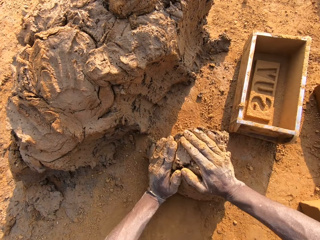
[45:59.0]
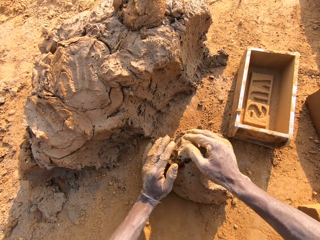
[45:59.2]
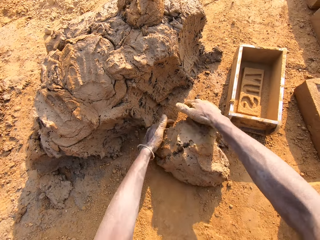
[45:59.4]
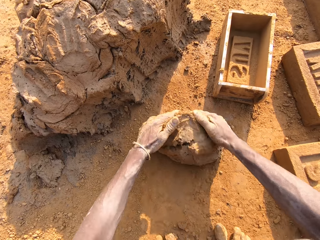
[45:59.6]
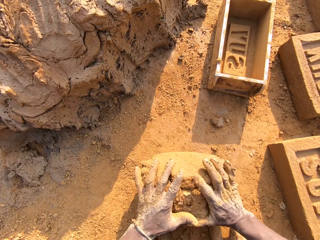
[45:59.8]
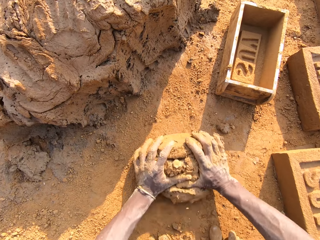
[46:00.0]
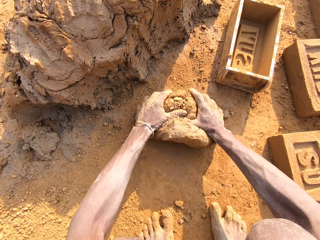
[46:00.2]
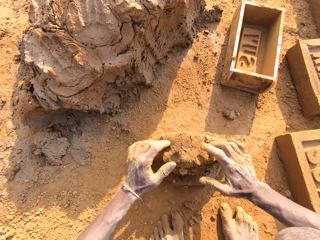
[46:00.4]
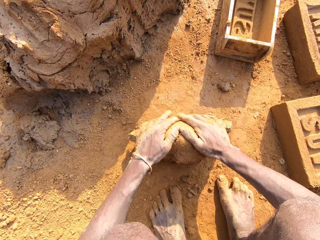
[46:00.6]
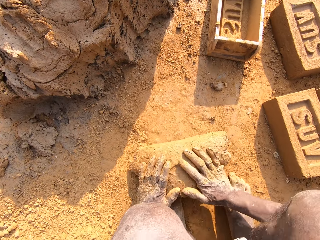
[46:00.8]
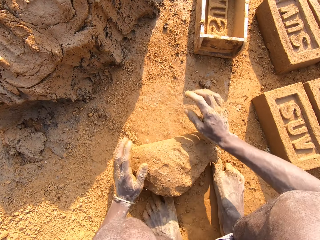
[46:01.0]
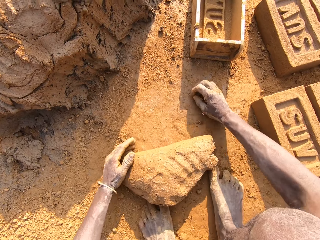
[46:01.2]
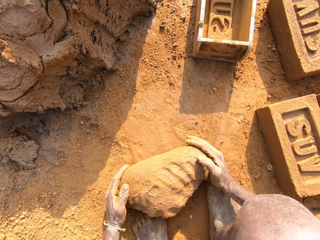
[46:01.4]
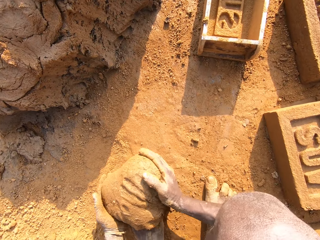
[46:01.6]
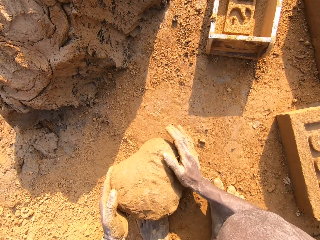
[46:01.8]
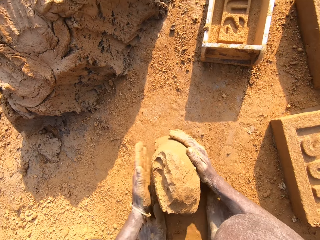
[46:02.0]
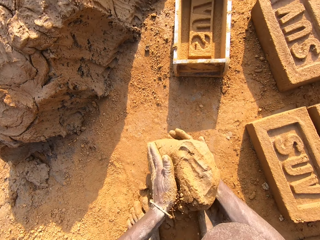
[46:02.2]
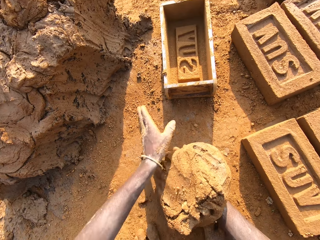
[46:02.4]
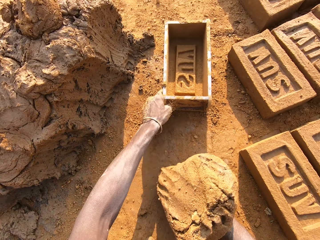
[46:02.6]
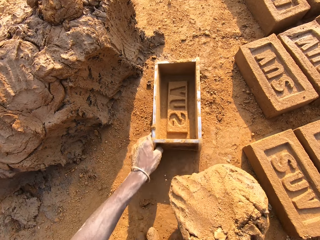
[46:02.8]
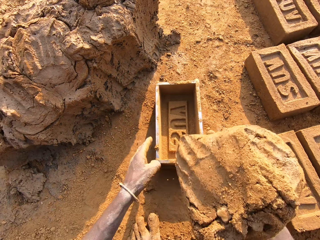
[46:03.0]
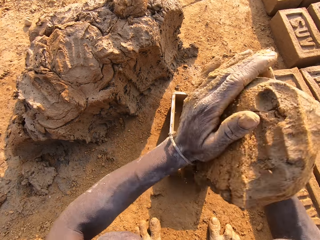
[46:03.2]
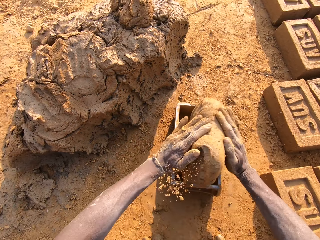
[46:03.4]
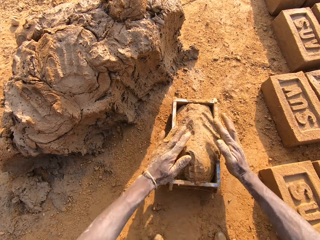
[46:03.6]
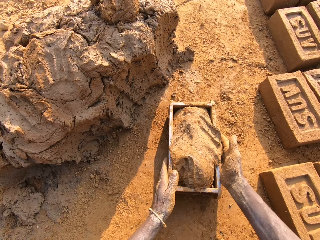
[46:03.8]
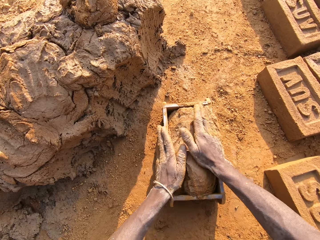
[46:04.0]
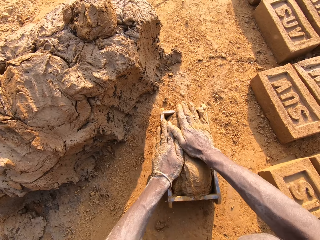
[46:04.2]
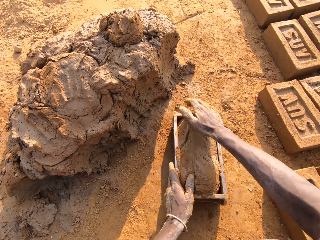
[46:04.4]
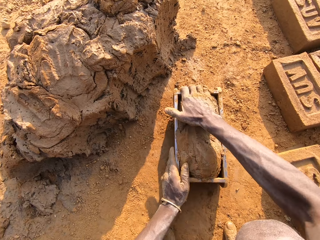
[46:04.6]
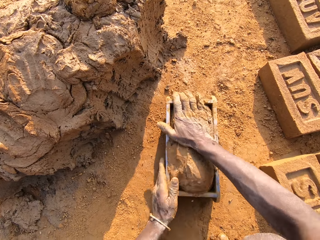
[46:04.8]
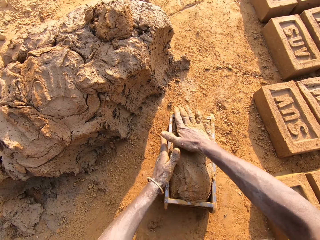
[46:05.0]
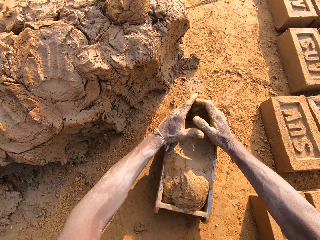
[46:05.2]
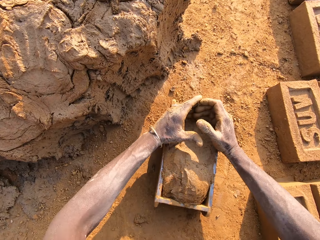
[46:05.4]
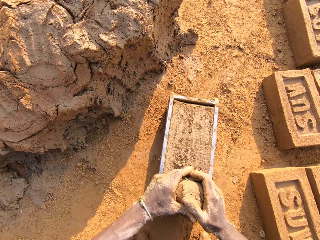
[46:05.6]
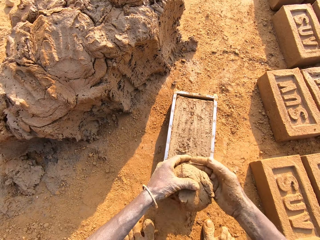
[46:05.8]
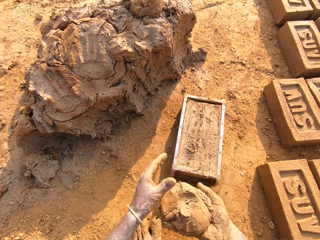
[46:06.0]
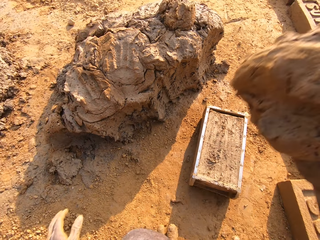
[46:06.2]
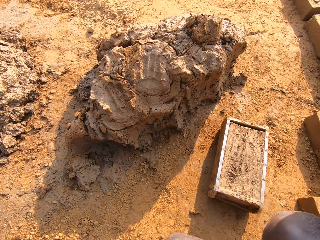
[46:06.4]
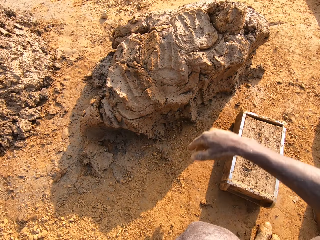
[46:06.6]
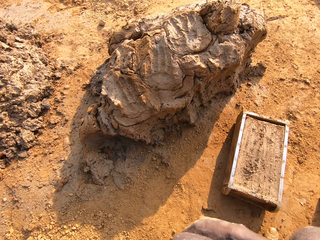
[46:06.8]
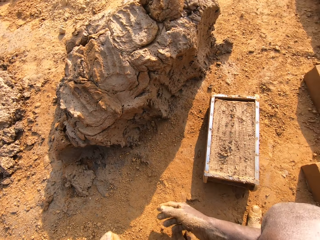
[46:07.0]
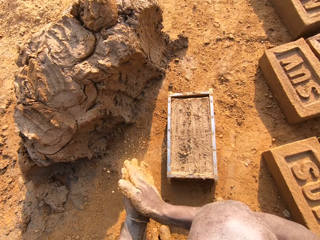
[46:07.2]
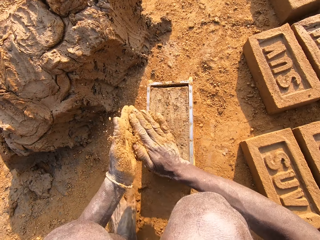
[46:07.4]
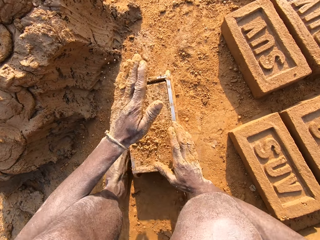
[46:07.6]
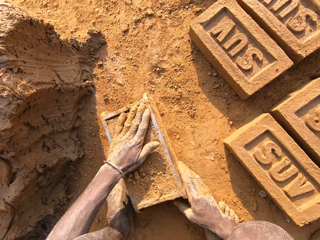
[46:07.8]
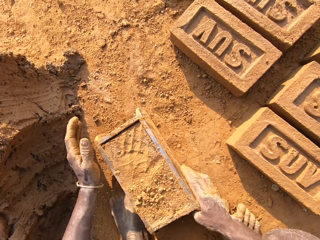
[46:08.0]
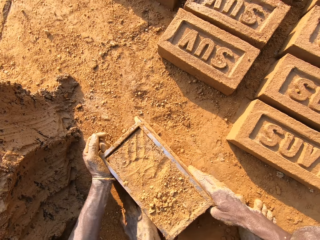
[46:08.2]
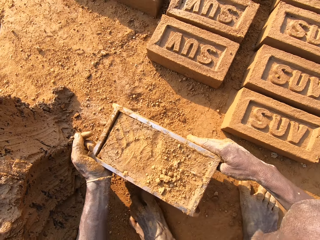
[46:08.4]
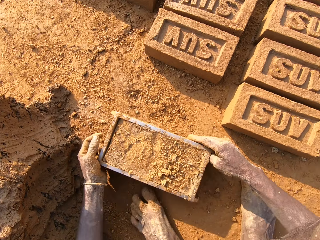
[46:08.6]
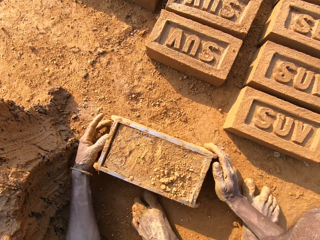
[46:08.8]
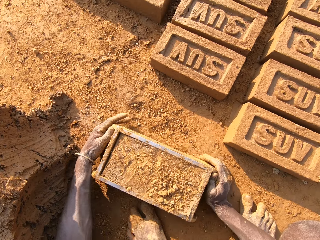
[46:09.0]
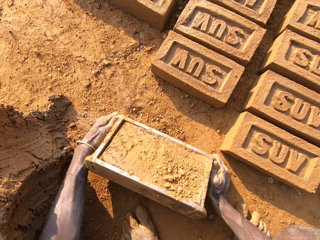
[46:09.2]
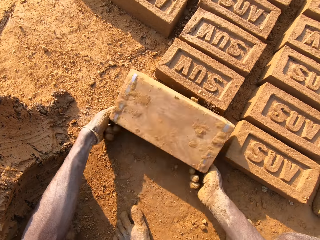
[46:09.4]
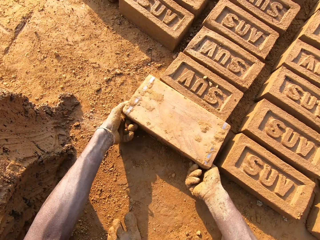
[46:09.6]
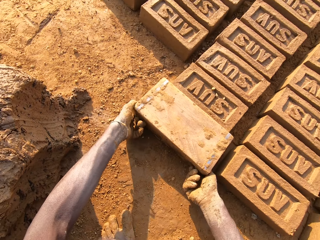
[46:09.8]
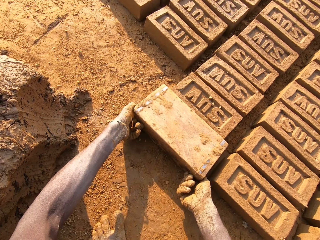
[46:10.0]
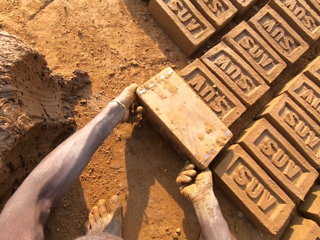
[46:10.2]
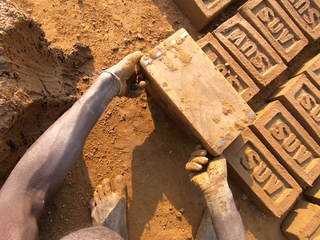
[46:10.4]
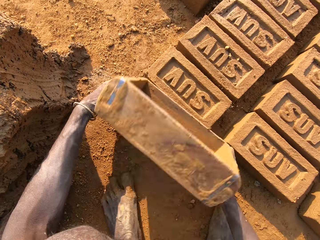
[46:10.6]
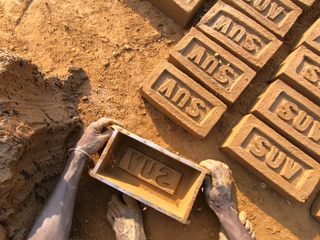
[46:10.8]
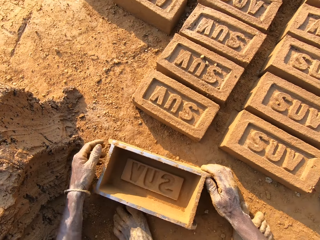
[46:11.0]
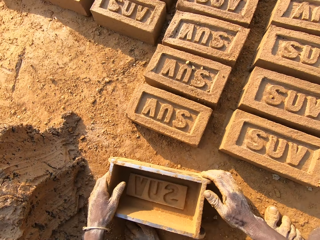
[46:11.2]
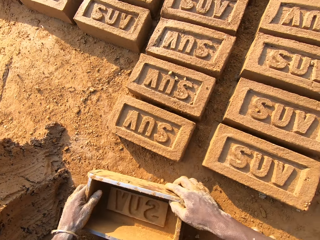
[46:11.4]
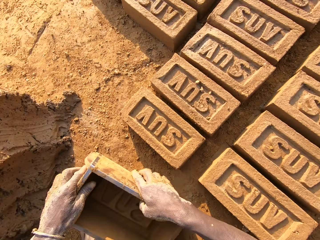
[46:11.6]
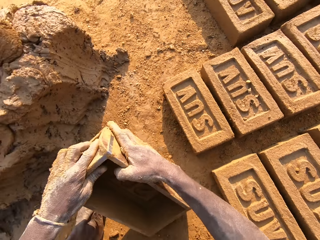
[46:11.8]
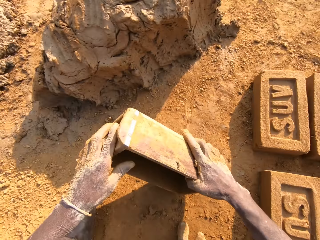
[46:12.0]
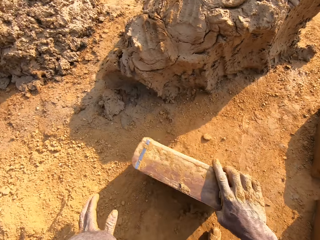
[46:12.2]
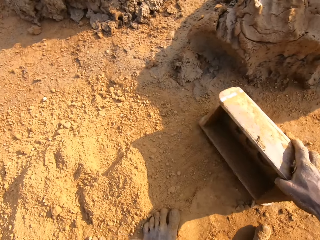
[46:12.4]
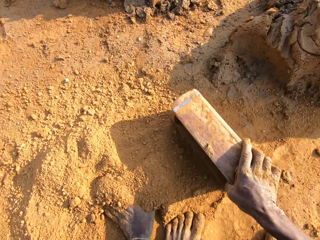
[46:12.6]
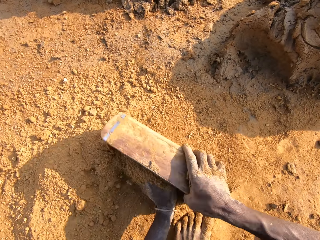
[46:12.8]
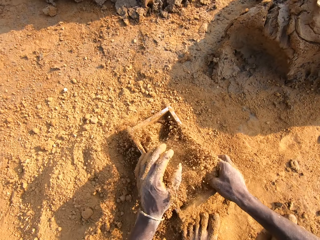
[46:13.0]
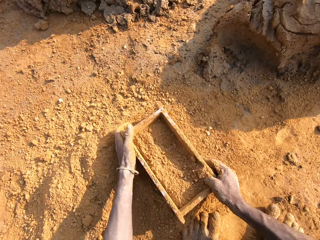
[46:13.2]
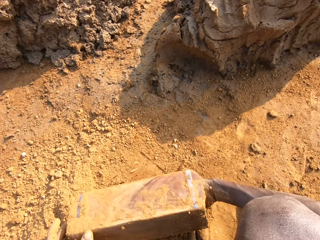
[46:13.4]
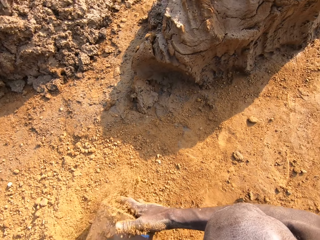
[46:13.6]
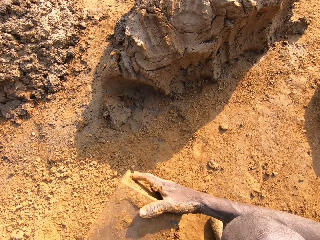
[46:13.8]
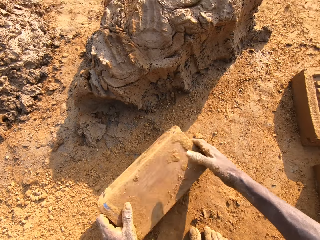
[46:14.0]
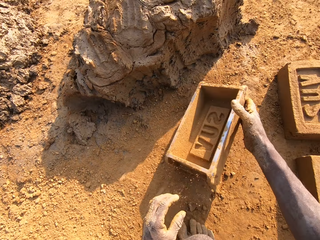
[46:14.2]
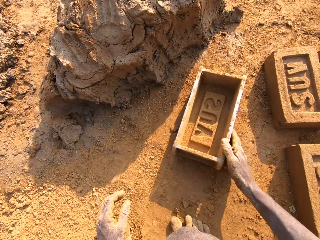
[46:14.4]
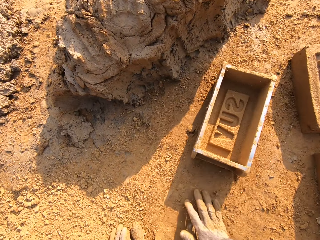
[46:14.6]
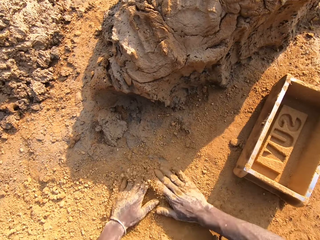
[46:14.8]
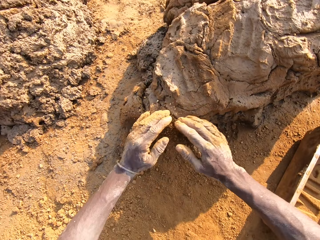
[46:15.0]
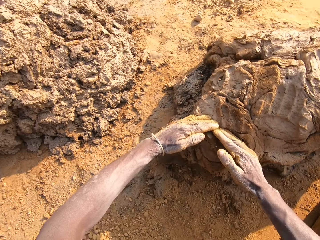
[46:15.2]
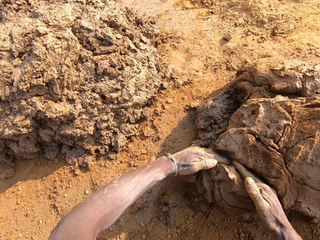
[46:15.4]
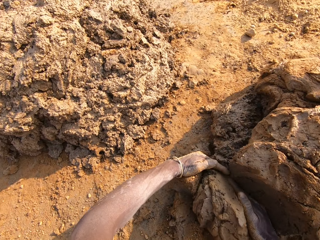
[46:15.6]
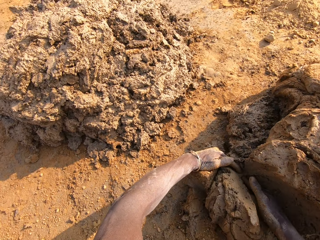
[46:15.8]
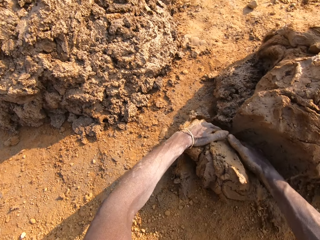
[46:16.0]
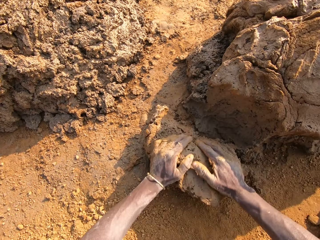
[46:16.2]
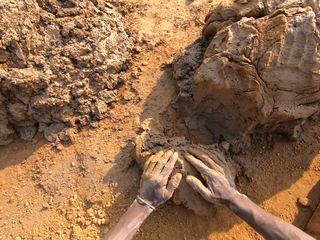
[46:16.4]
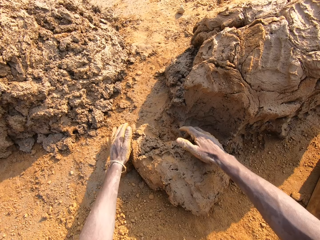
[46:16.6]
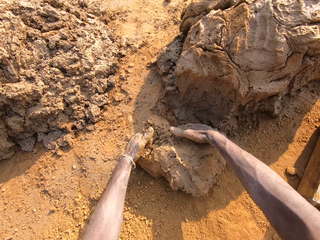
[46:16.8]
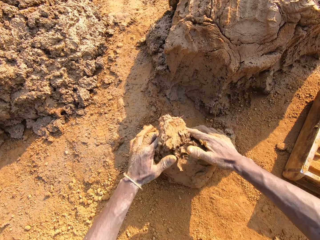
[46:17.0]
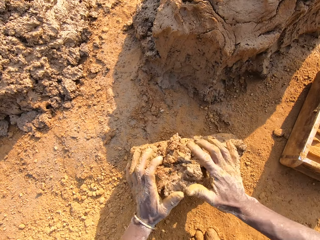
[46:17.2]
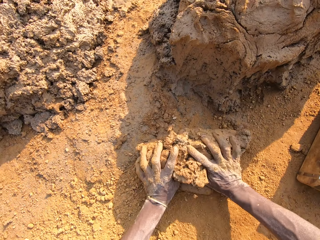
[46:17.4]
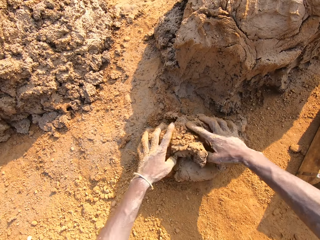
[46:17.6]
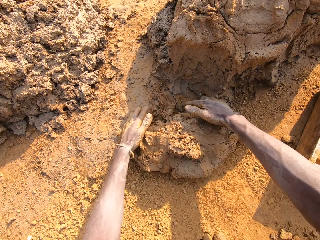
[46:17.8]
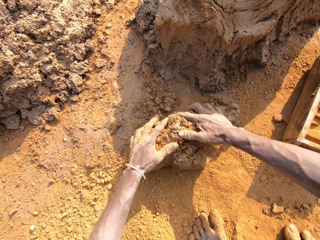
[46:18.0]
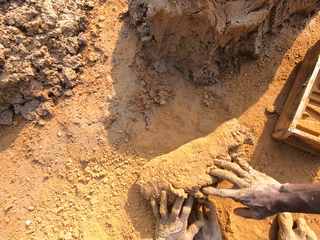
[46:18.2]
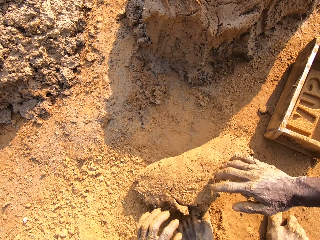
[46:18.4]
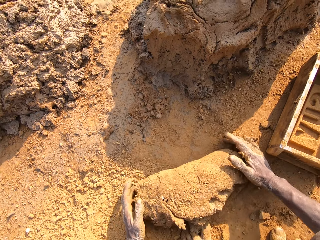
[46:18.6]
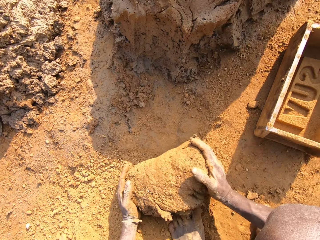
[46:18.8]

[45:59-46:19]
The camera wearer rolls mud on the ground. He mixes the scooped mortar with clay. He lifts the mud and pulls the mold closer. He slams the mortar into the brick mould. He compresses the mud in the mold. He cuts mud from the mold. He scoops excess out of it. He throws the excess mortar on the pile of mortar. He wipes his hands with soil. He sprinkles the clay on the brick mould. He holds the mud in the mold. He picks up the brick mould. He drops the mold. He turns the mold. He empties a brick to the ground. He lifts the mold. He drops the brick mould on the ground. He wipes the mold with his hands. He picks up the brick mould from the ground. He scoops soil with the mold. He puts clay in the brick mould. He empties the clay to the ground. He drops the brick mould on the ground near the mud. He rubs his hands on the clay. He scoops mortar from a pile of mortar on the ground. He rolls the mud on the soil.
